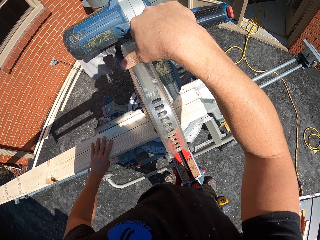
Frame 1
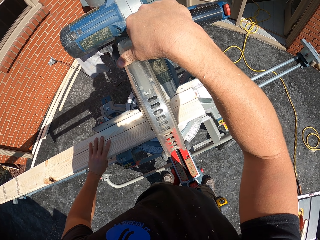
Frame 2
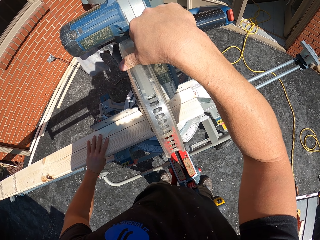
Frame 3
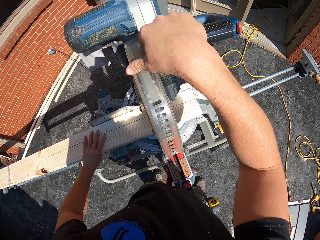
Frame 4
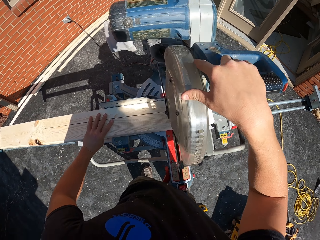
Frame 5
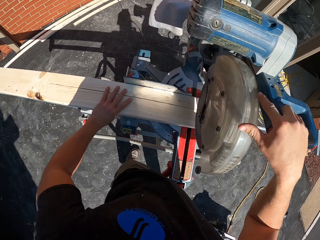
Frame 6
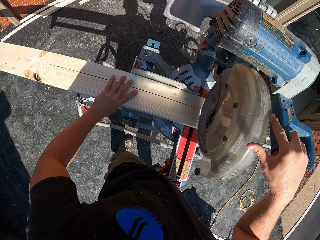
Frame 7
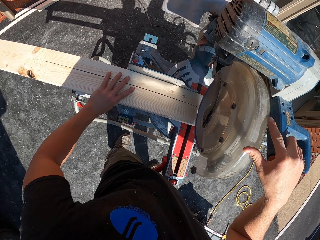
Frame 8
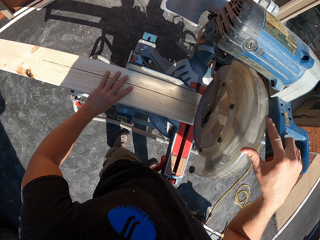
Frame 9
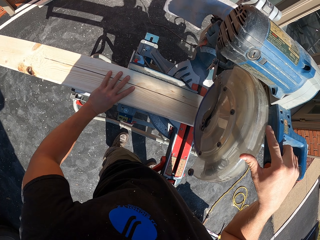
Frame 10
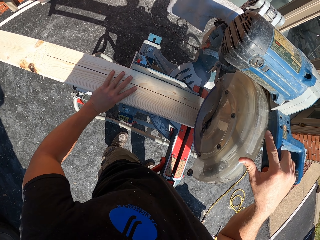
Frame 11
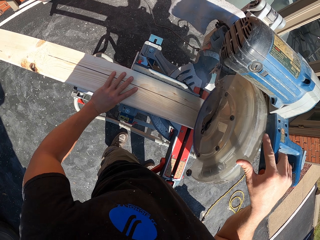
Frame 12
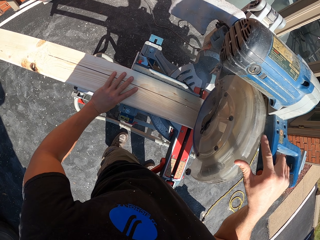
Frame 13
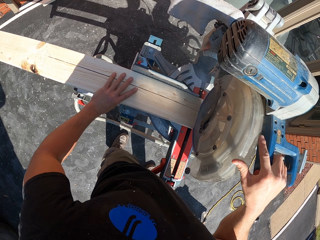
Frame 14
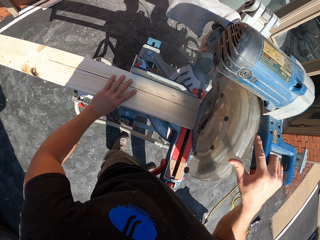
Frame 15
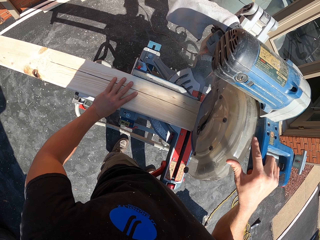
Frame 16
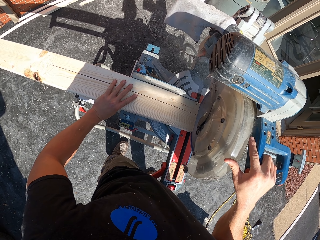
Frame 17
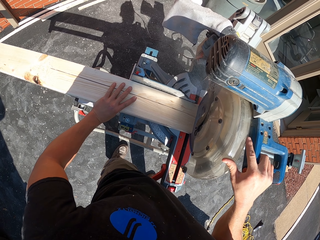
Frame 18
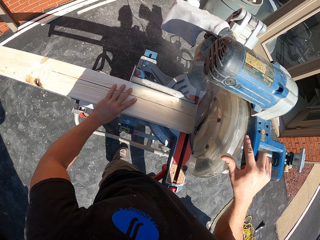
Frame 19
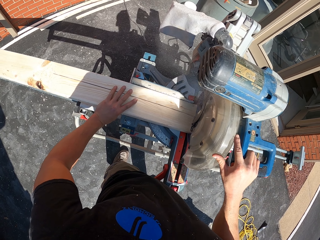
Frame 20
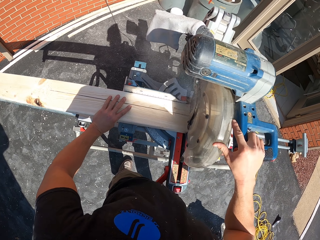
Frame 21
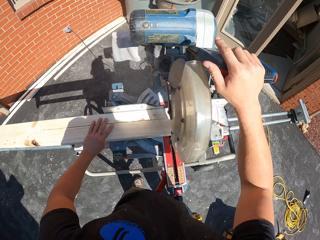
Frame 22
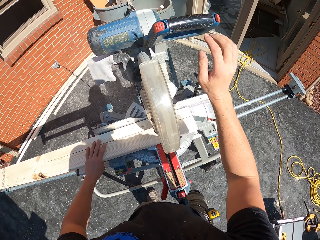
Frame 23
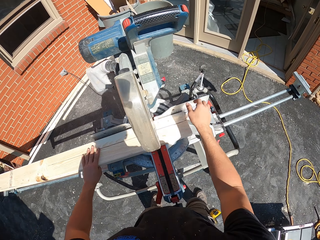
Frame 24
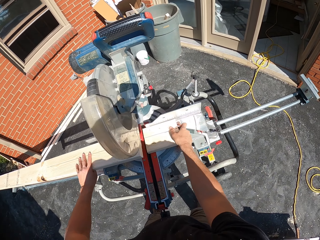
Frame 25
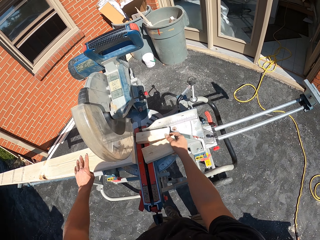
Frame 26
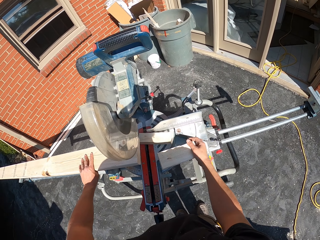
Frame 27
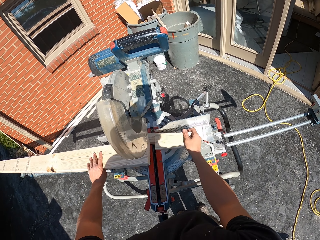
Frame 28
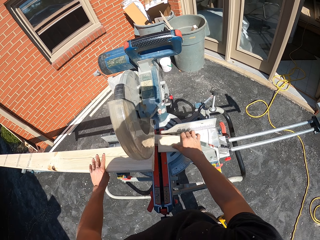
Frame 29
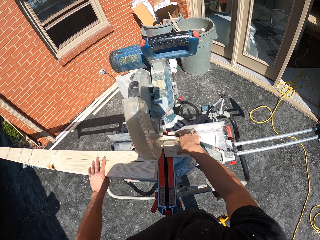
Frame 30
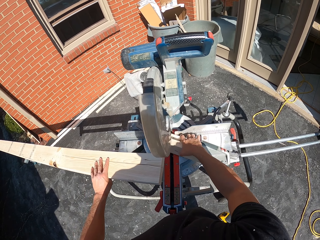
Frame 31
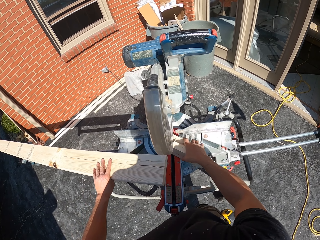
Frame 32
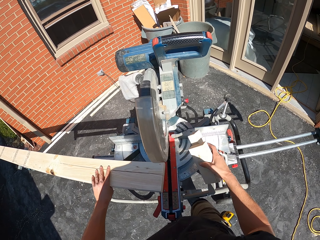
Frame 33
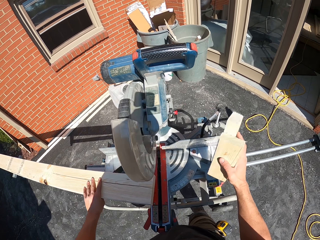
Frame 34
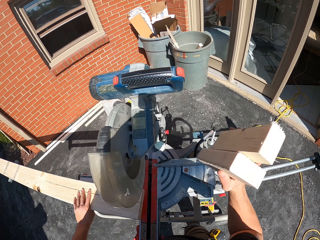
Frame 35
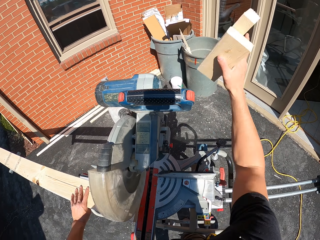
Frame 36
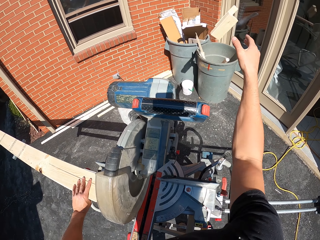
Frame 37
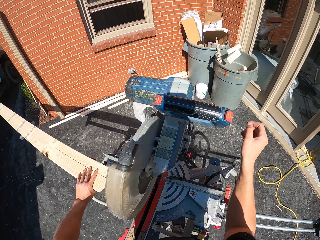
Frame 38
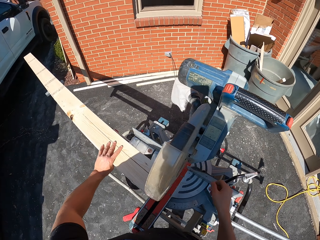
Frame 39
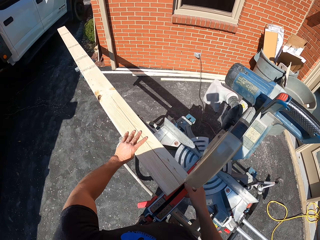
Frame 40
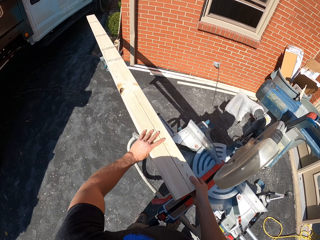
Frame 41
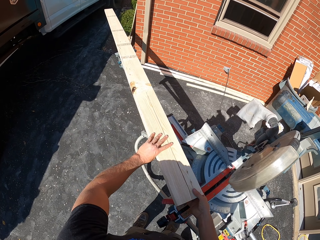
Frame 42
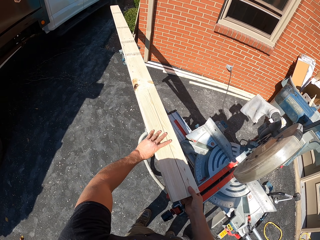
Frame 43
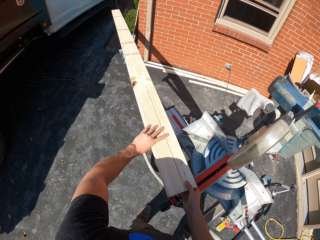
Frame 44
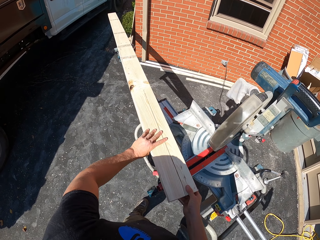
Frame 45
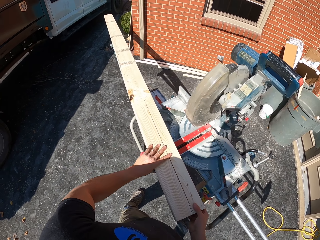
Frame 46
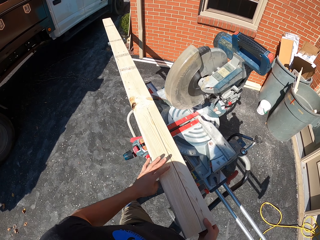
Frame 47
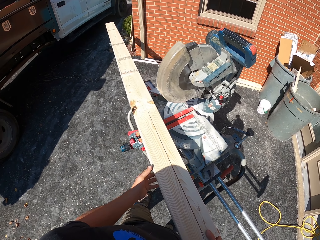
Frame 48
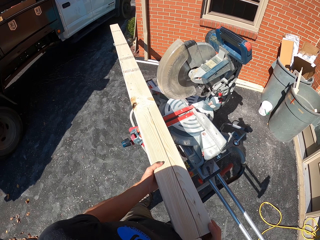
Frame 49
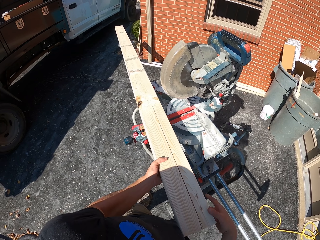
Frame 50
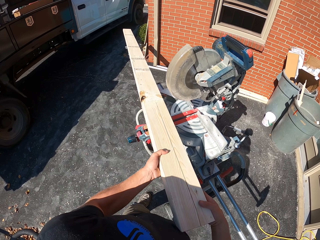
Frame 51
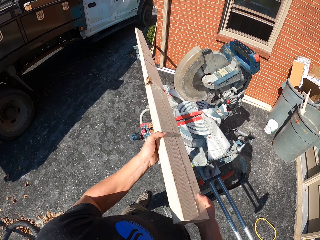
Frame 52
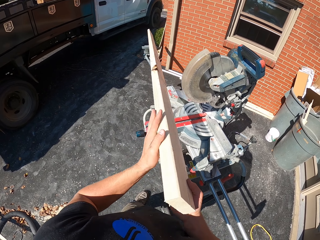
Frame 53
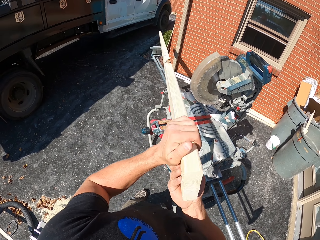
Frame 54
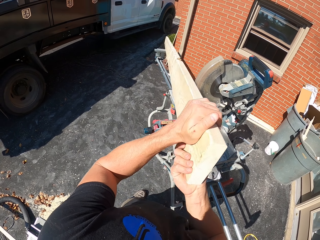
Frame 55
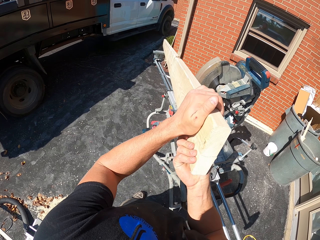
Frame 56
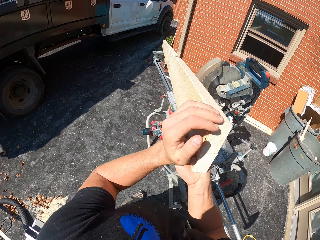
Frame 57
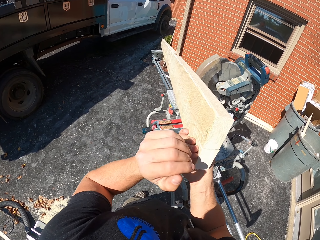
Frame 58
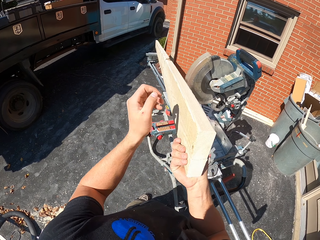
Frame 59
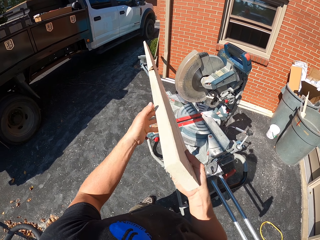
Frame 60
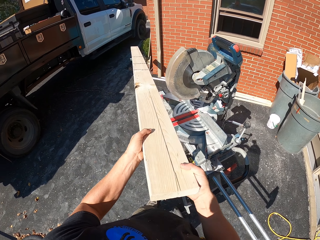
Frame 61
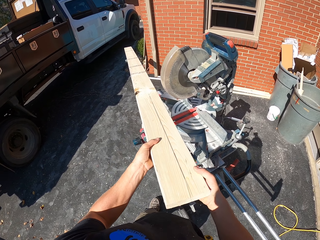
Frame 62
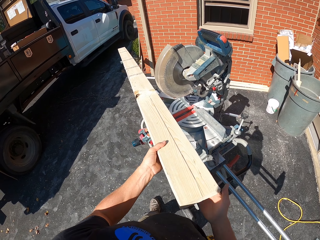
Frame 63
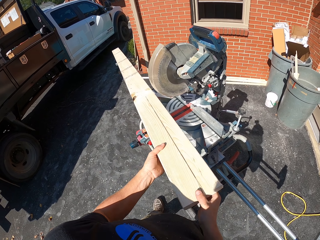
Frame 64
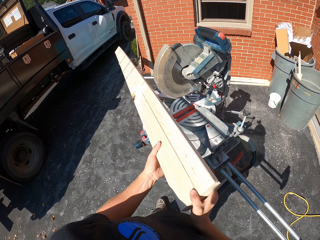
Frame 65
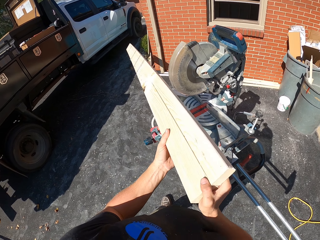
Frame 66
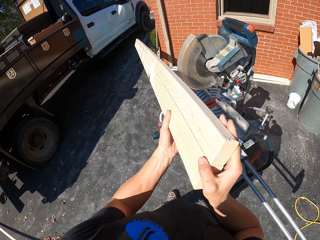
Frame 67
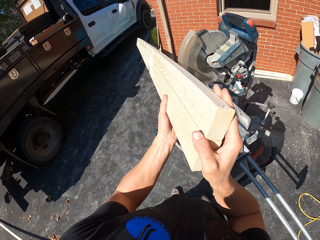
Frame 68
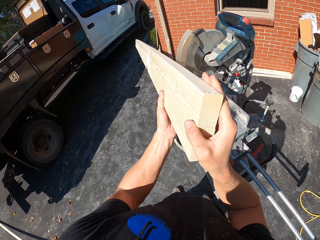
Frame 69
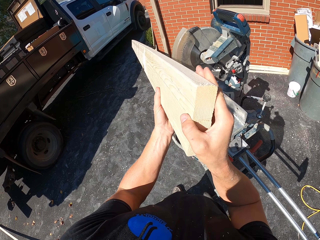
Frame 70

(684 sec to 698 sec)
The camera wearer cuts the wood and releases the circular saw handle. They pick the wood pieces. They throw the wood pieces in the bin. They pull the wood. They look at the wood. They lift the wood.

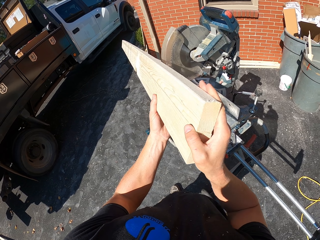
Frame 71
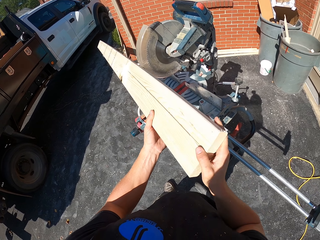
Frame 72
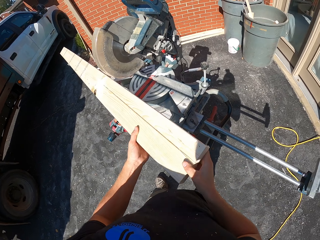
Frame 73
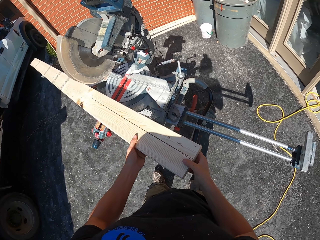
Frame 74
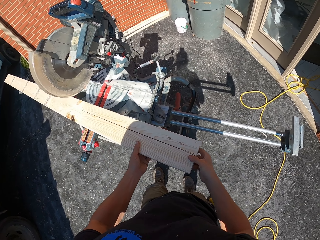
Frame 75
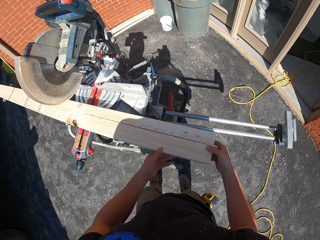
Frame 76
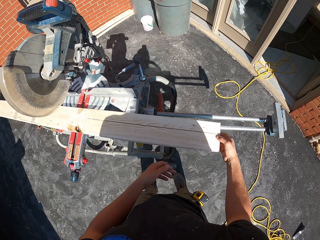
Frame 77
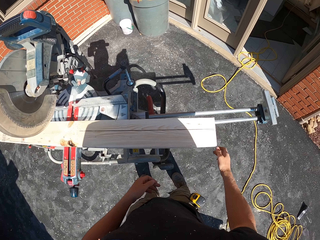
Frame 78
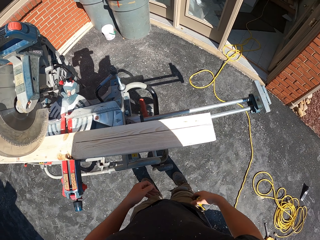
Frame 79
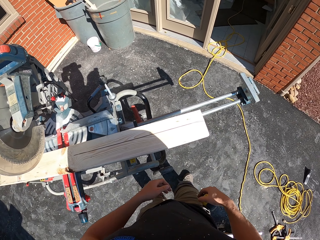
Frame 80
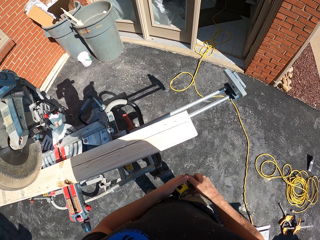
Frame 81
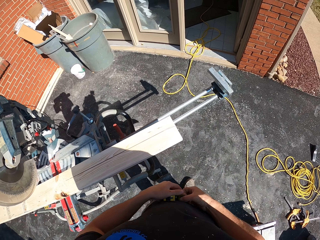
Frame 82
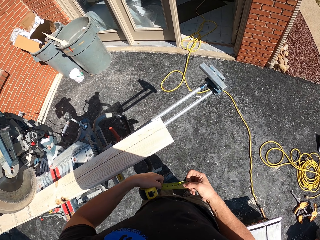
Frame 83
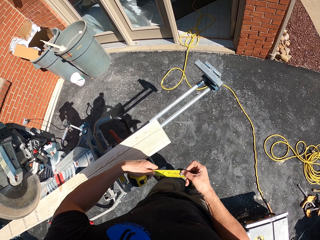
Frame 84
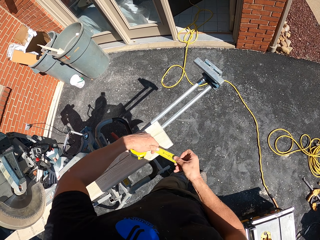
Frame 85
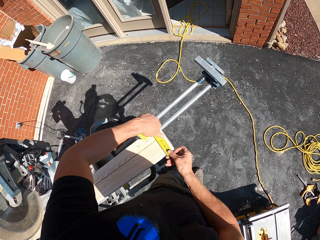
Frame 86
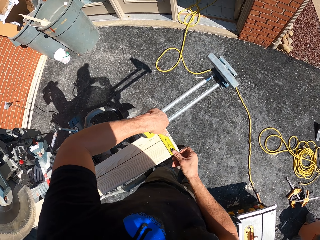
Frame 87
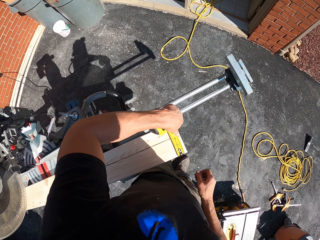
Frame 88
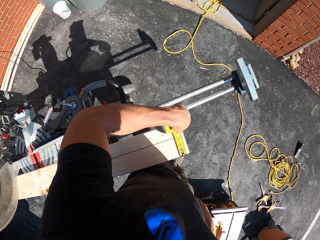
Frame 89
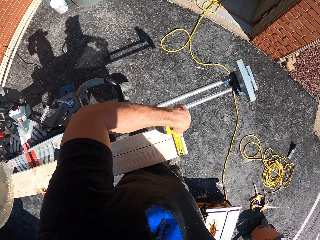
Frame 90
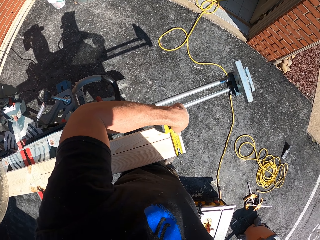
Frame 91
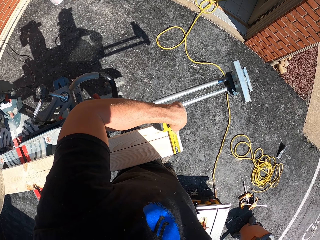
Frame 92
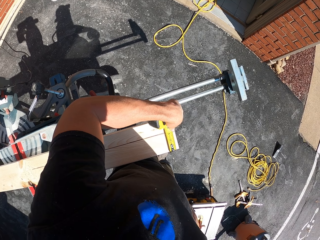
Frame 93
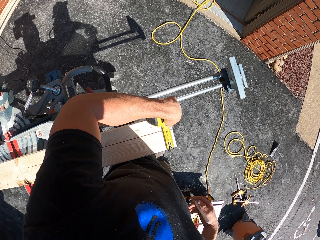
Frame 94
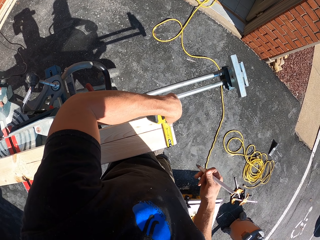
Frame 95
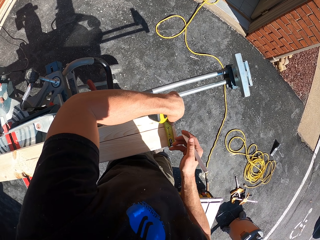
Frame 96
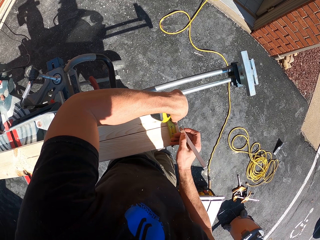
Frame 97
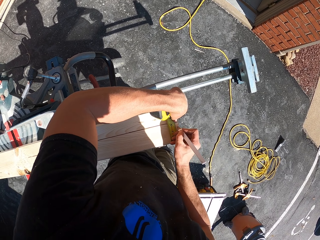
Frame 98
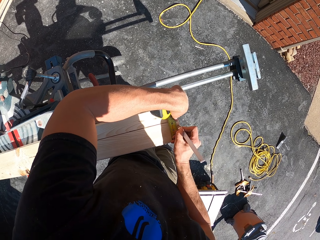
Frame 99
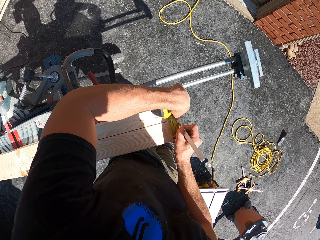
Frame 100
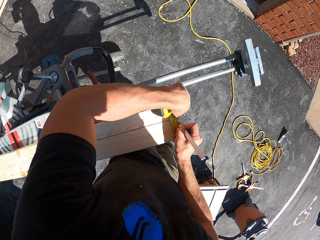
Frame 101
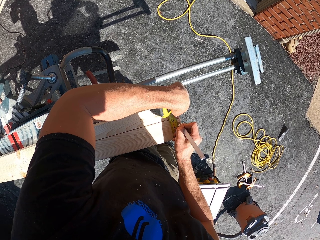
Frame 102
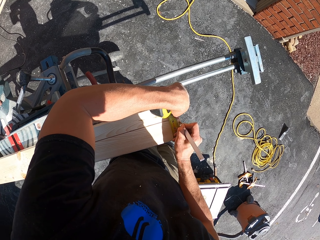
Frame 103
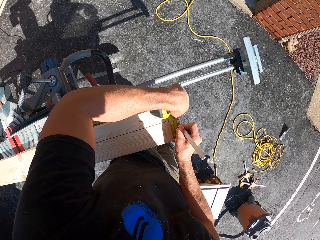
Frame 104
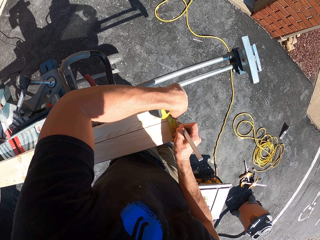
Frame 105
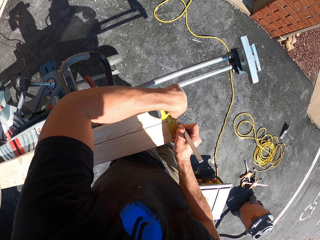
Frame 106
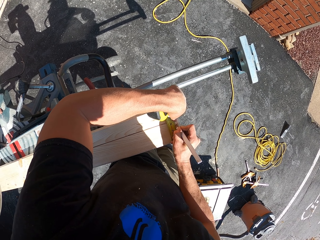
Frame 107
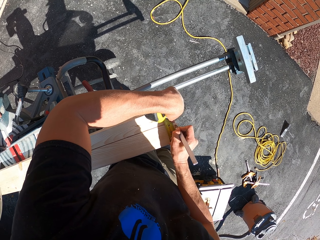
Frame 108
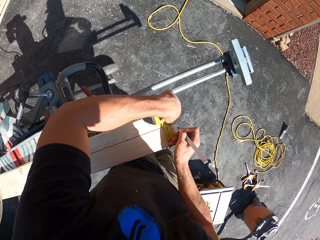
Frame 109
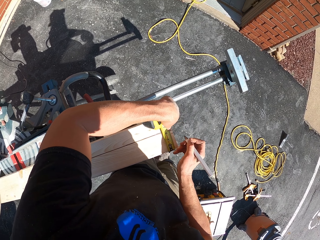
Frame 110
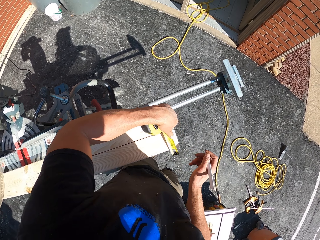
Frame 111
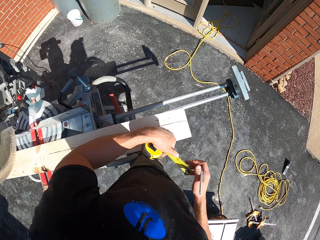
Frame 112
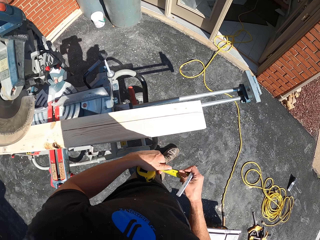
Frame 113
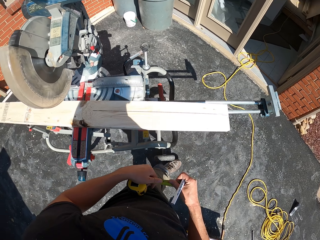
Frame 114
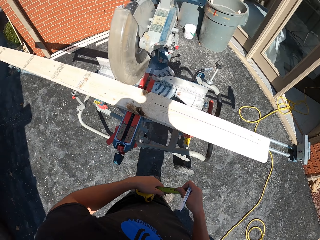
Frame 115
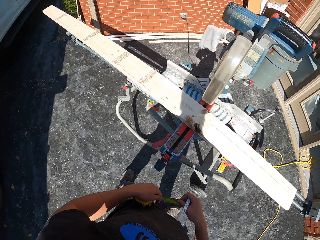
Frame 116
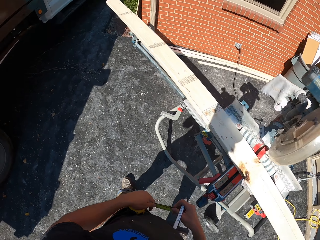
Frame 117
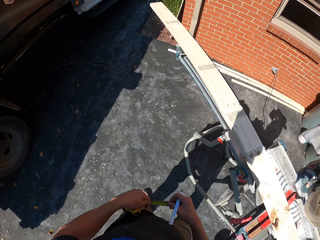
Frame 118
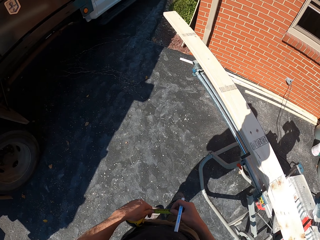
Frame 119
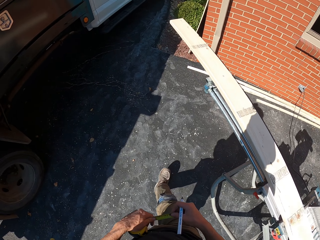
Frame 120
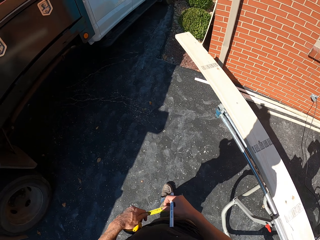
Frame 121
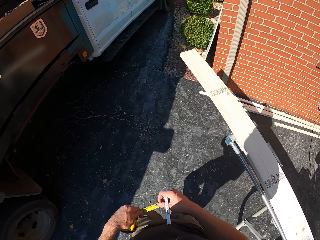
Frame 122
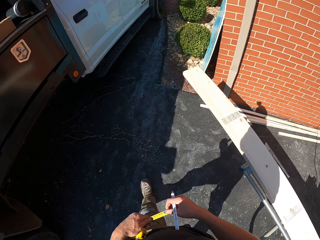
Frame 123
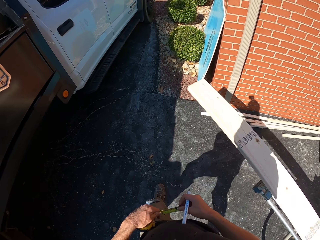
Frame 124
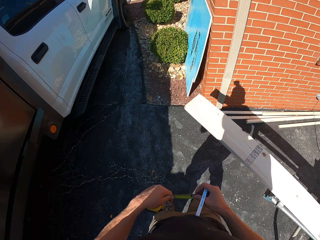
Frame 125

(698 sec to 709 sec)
The camera wearer places the wood on the circular saw. They hold the tape measure. They measure the timber. They place the tape measure on the wood. They take the pencil from the pocket. They hold a pen in the right hand. They mark the timber with the pencil. They hold the tape measure with the left hand. They walk.
